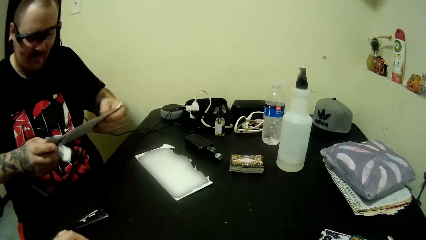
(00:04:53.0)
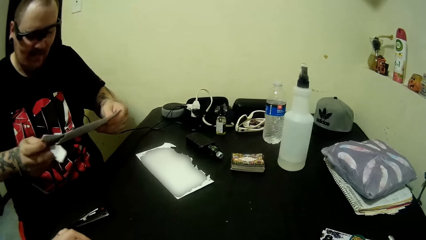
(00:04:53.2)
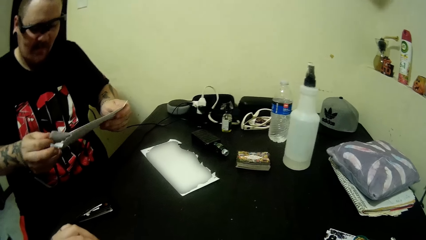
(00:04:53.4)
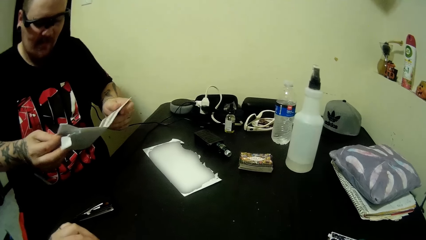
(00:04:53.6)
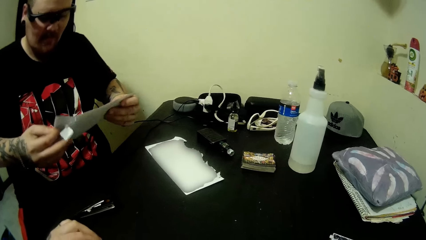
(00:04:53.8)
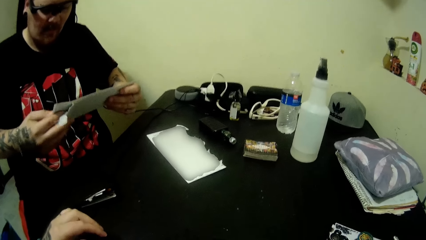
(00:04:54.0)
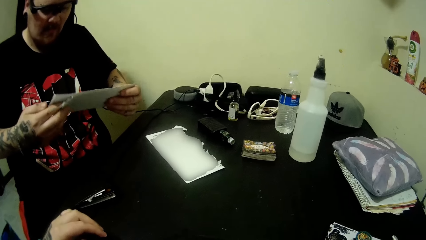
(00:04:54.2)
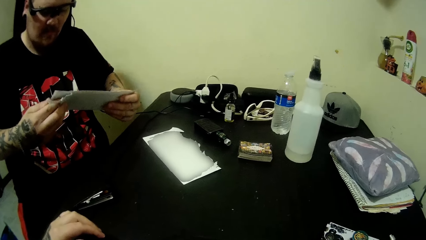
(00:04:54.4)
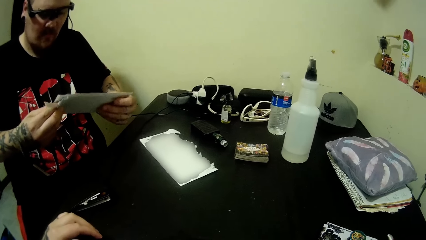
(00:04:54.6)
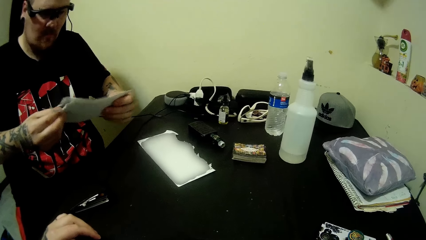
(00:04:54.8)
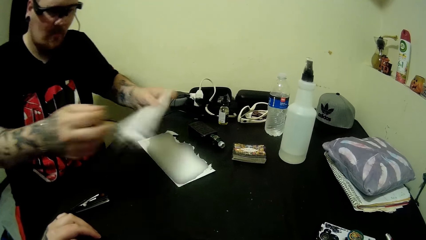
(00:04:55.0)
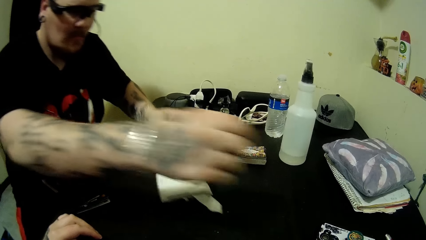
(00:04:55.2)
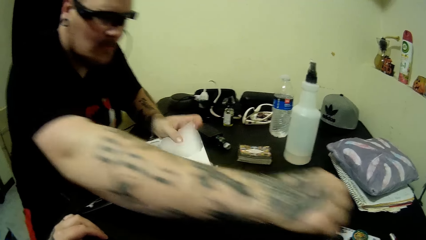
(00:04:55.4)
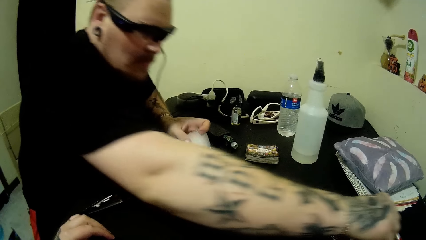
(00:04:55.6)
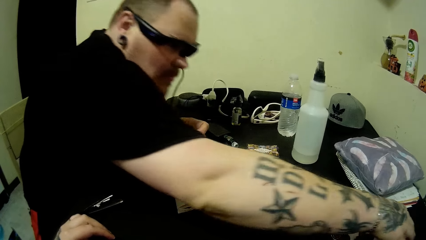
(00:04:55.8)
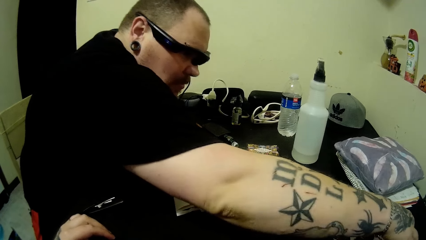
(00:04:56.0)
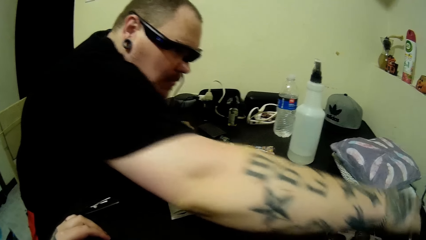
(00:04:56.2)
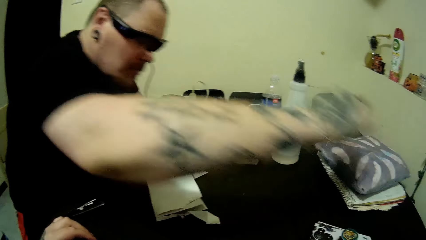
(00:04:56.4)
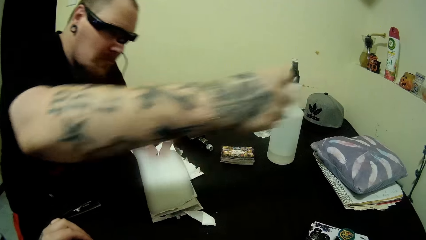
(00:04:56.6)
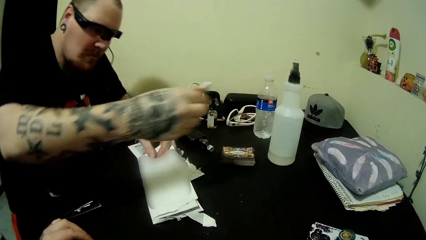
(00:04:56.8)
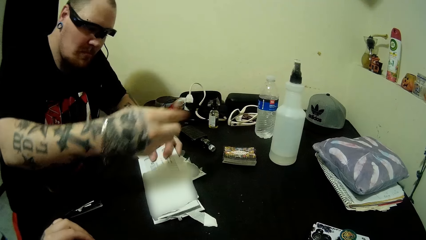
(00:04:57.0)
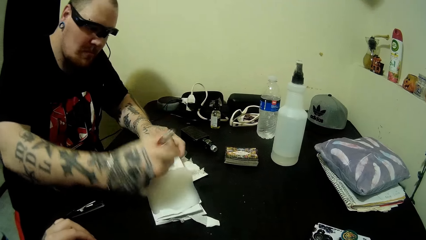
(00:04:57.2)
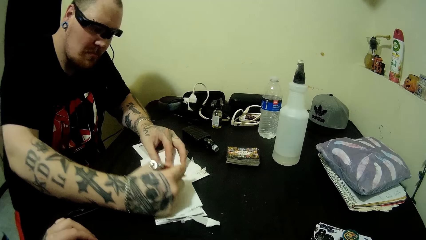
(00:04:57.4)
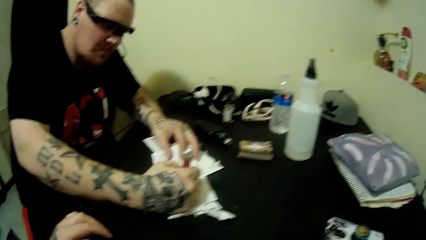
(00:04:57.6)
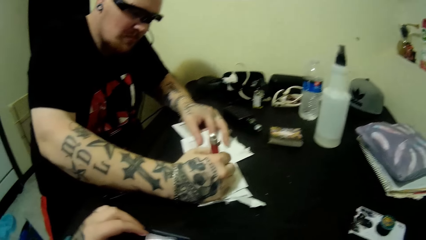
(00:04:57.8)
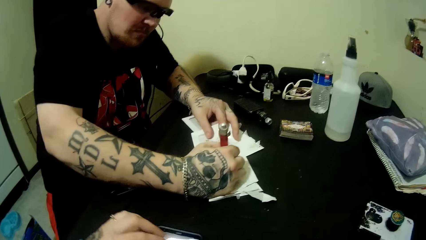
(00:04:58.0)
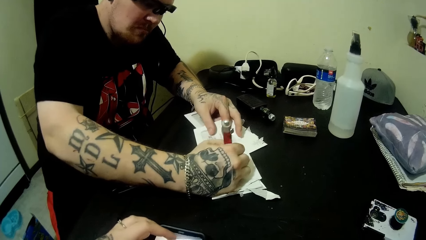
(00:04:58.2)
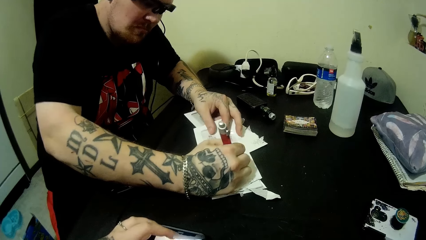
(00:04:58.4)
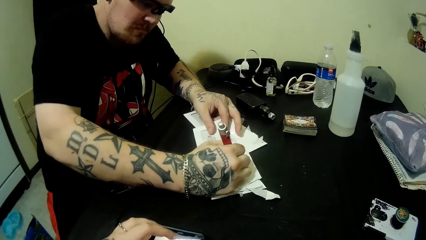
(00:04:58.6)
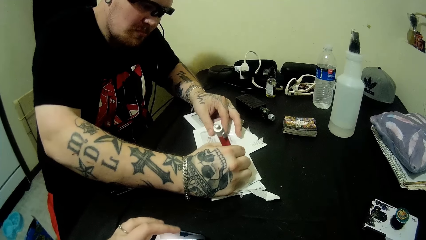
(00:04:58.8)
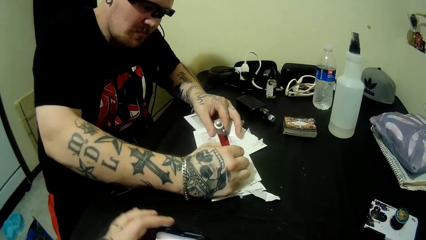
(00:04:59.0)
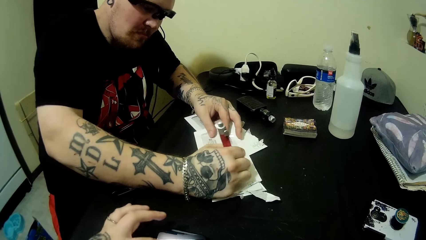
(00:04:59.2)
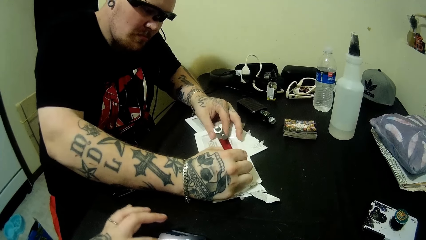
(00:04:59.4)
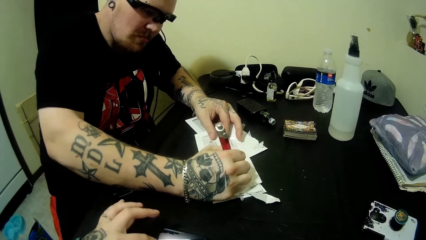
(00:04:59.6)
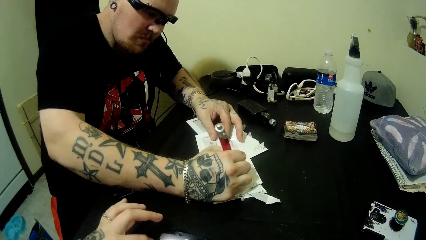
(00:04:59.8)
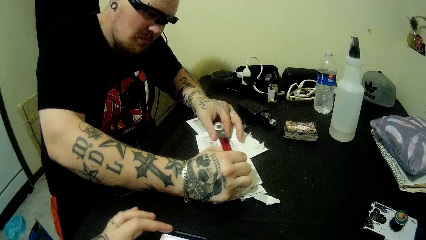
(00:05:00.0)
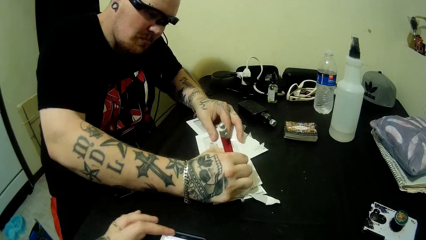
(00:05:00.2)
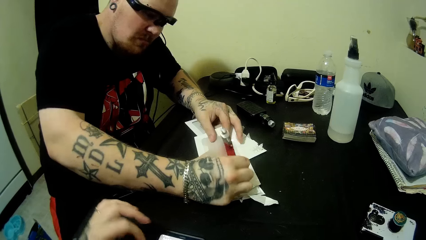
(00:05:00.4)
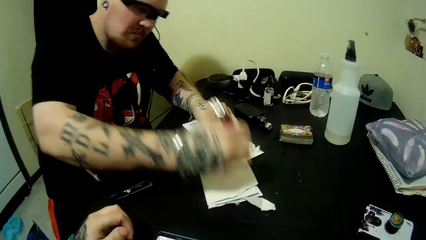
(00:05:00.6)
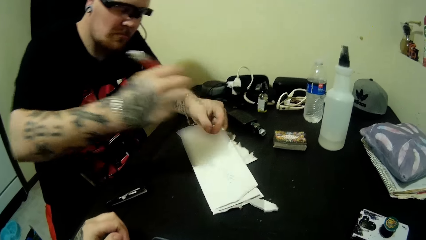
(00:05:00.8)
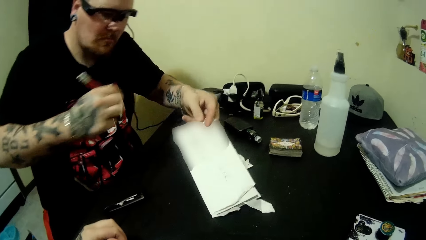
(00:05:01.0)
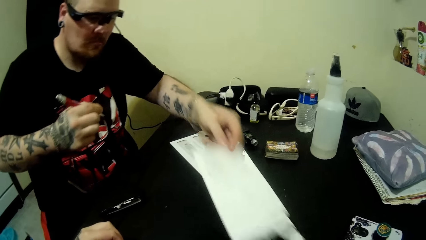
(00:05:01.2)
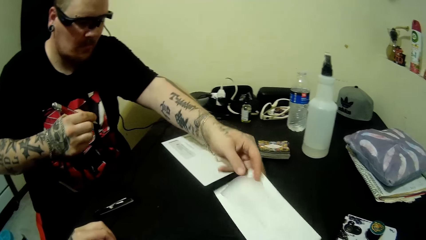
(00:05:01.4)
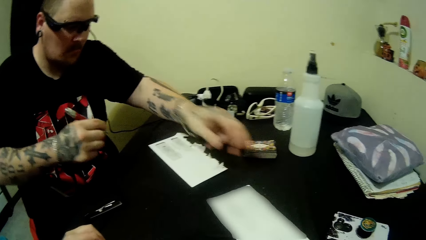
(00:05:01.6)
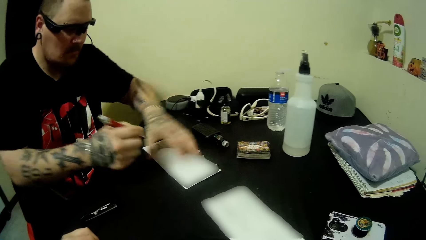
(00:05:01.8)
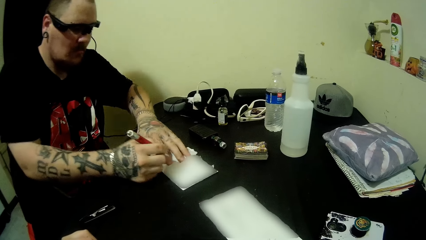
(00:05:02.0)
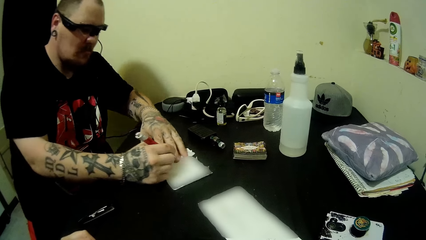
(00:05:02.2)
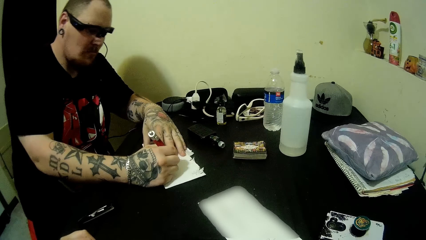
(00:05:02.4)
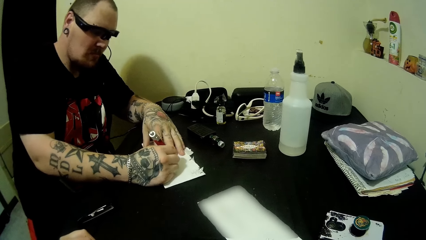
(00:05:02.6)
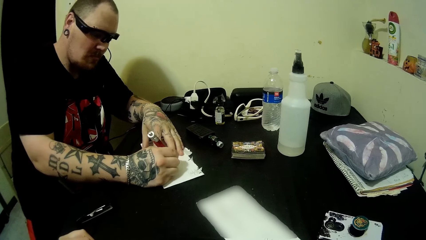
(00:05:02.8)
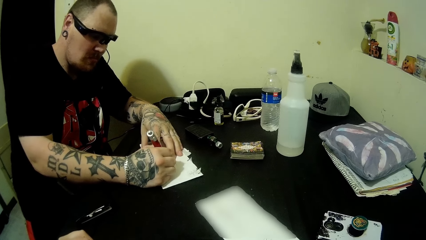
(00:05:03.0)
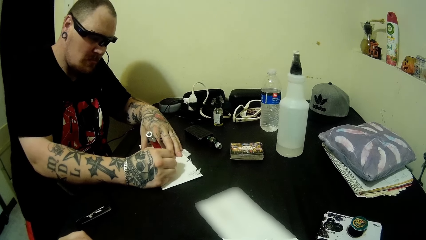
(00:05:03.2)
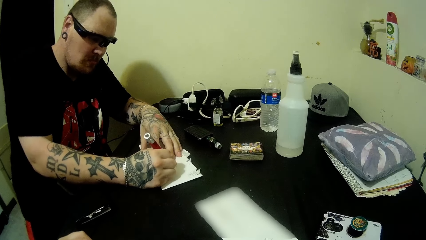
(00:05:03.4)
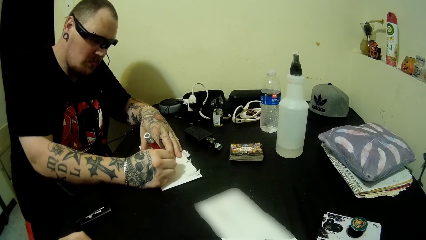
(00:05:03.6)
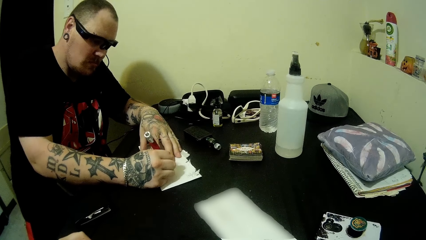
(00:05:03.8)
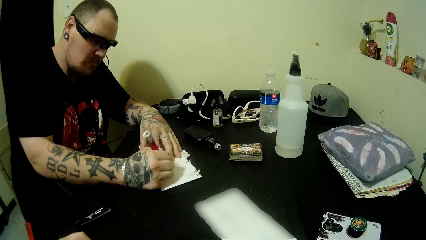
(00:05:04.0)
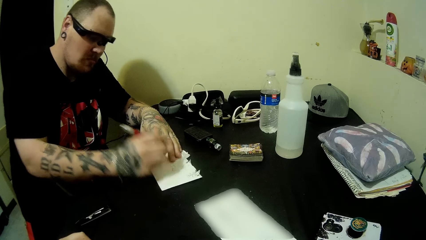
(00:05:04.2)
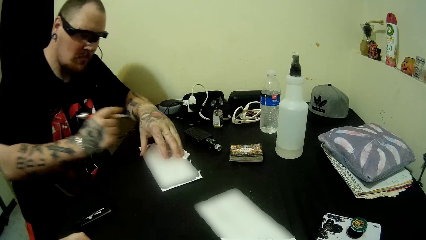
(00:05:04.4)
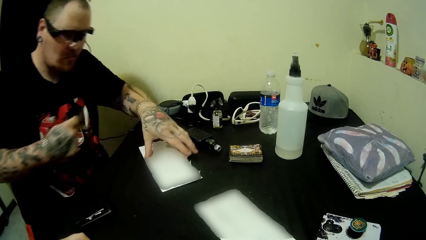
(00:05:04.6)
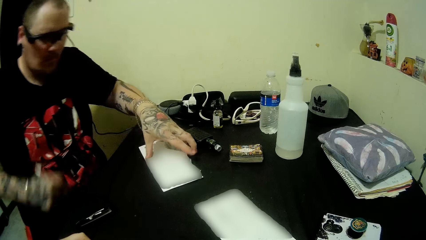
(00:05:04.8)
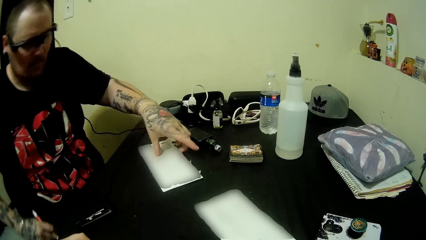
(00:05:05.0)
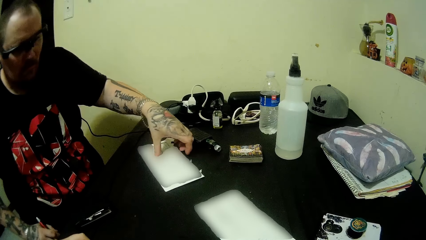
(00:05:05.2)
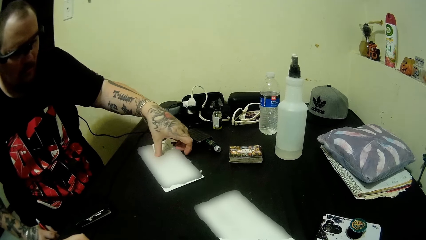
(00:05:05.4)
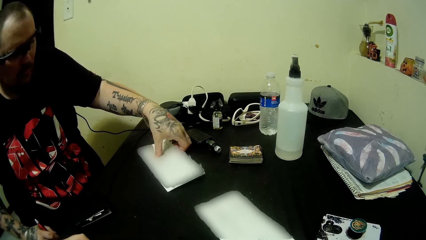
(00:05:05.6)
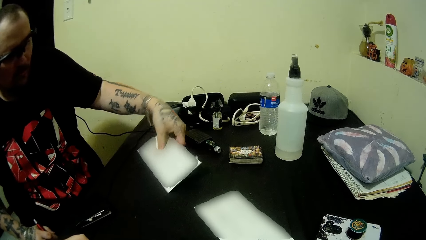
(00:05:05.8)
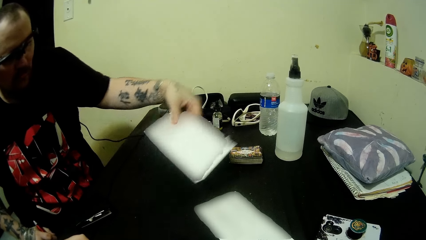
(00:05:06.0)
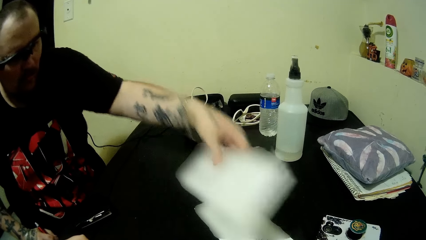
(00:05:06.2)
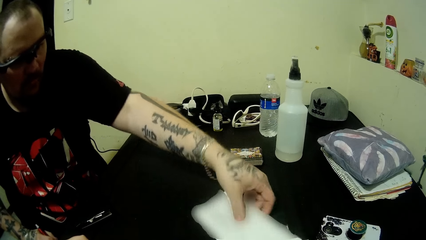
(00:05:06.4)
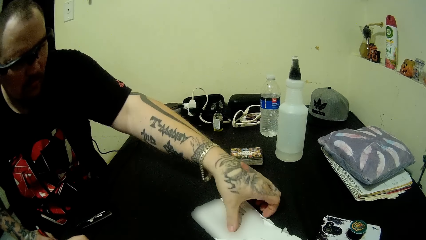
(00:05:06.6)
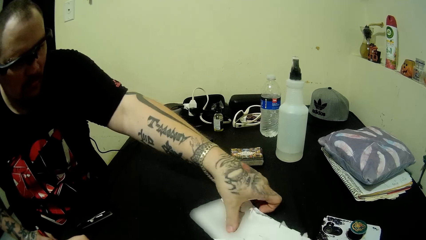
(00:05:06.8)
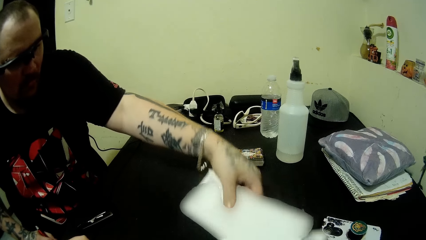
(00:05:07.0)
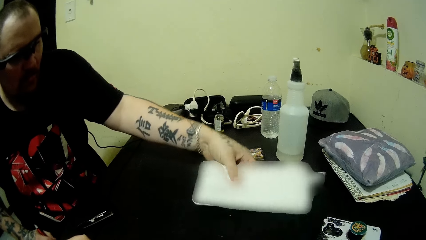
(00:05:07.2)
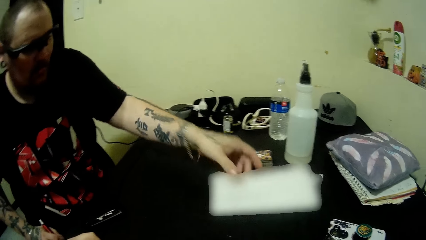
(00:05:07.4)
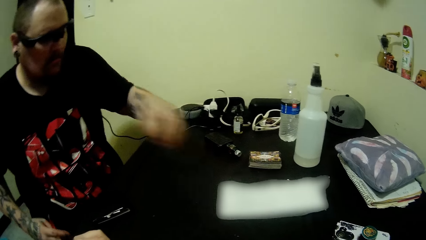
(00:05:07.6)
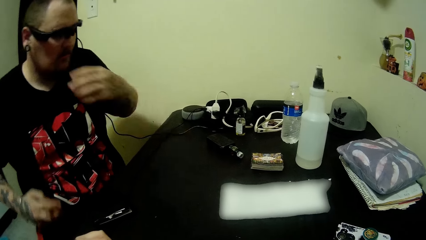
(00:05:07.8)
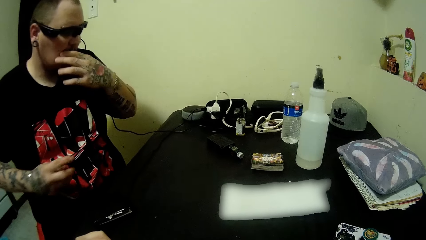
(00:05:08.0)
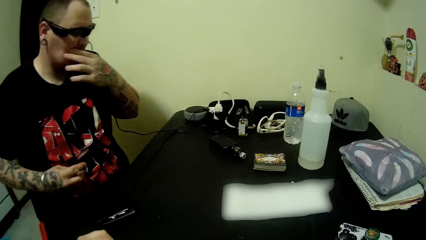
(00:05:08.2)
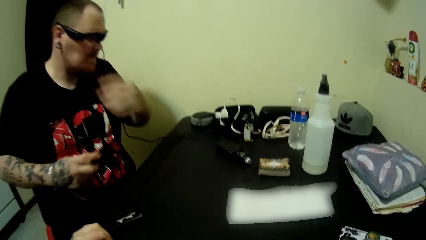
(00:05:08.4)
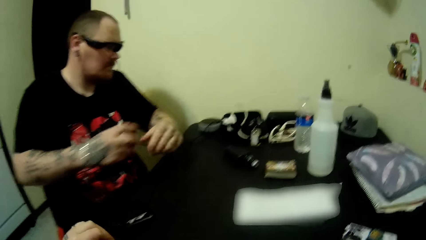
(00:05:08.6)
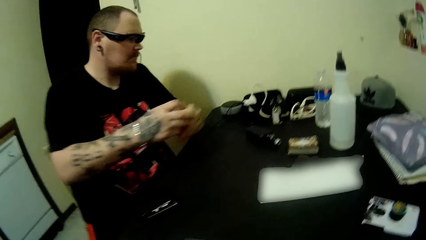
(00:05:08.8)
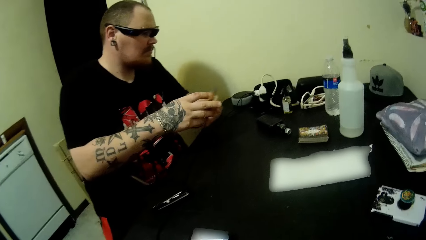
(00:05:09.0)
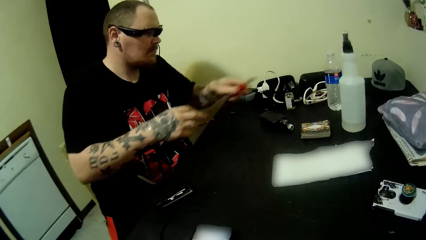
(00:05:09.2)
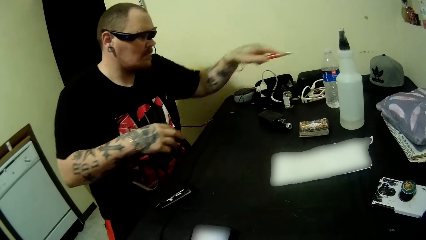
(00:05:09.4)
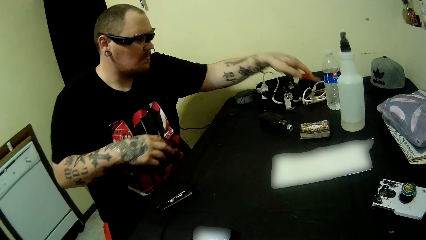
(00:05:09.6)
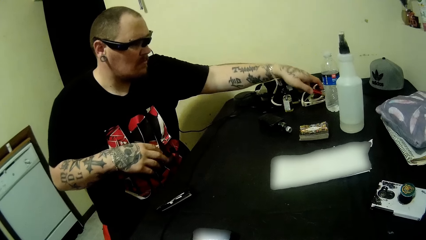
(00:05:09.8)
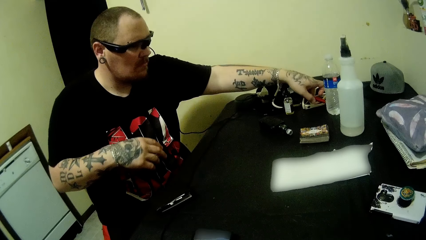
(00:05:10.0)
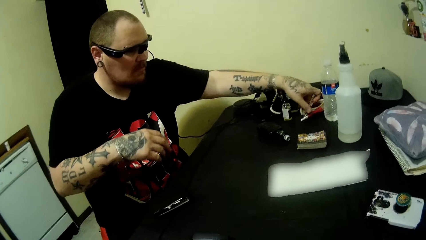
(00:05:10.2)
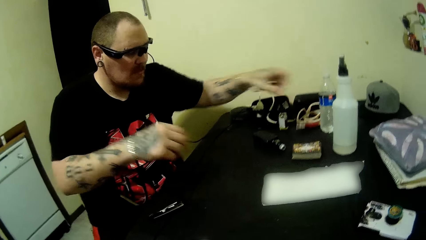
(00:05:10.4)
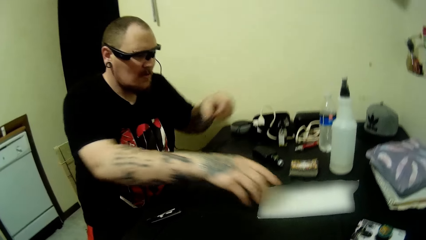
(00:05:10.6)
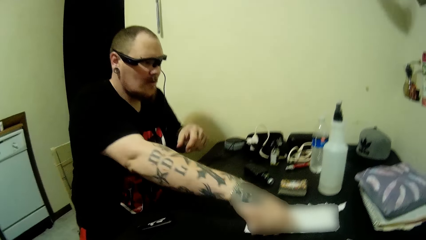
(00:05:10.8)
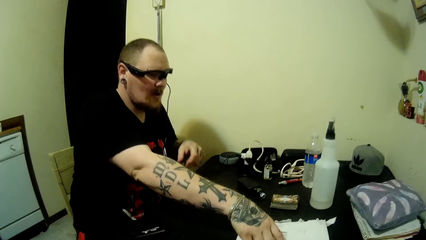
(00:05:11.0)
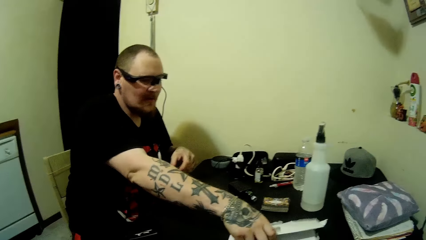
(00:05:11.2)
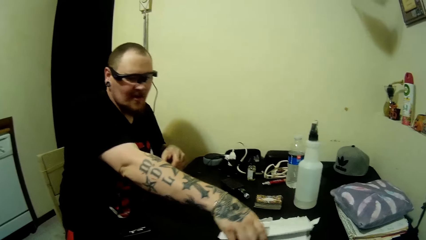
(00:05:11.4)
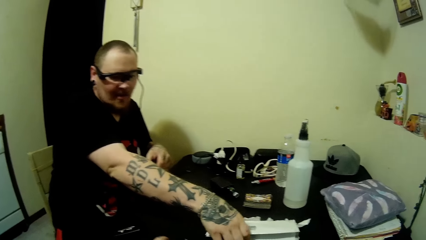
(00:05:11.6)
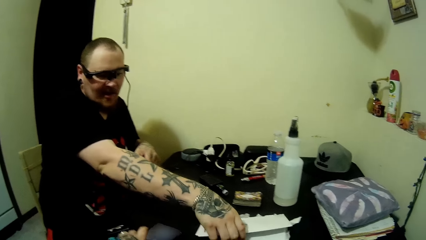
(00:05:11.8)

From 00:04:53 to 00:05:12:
The camera wearer picks up a pen on the table with his right hand. A man takes the pen. The man writes on the envelope with the pen. The man moves the envelope on the table with his left hand. The man writes on another envelope on the table with the pen. The man takes the envelope and moves the envelope on the table with his left hand. The man takes the envelopes and puts down the envelopes. The man puts his left hand into his mouth. The man switches the pen to his left hand. The man drops the pen on the table. The man picks up the envelopes on the table with his right hand.
